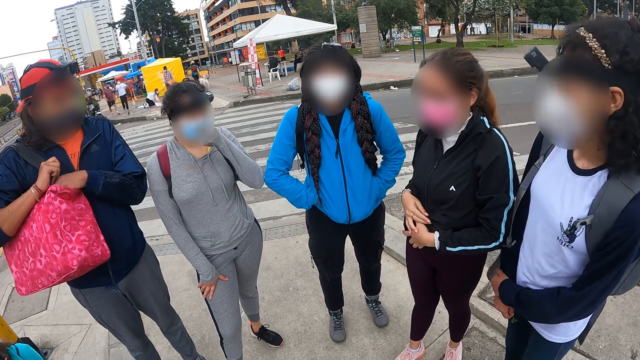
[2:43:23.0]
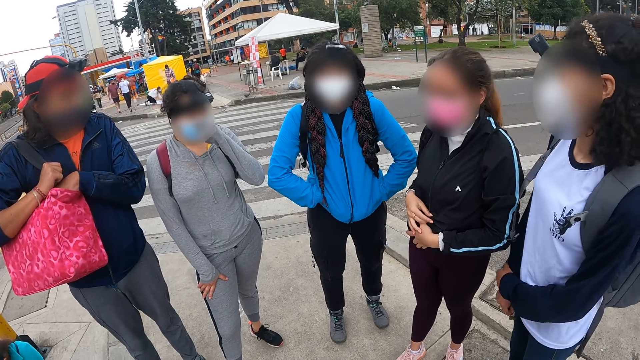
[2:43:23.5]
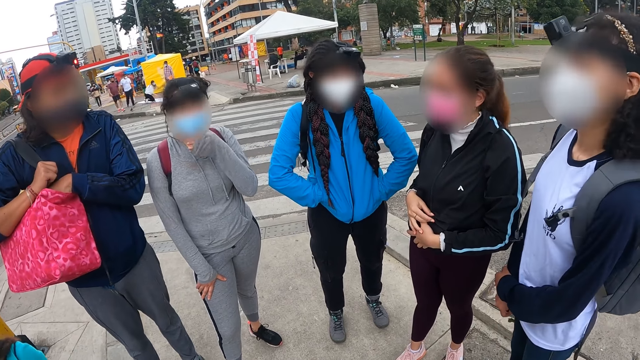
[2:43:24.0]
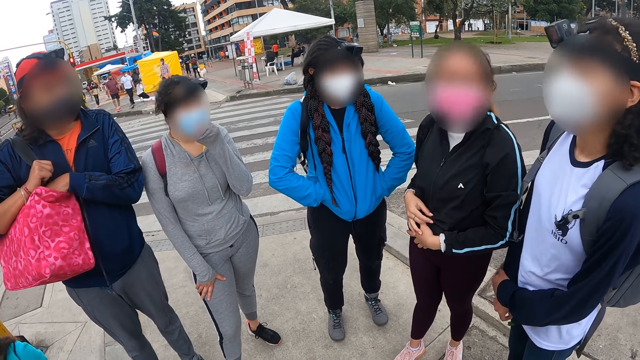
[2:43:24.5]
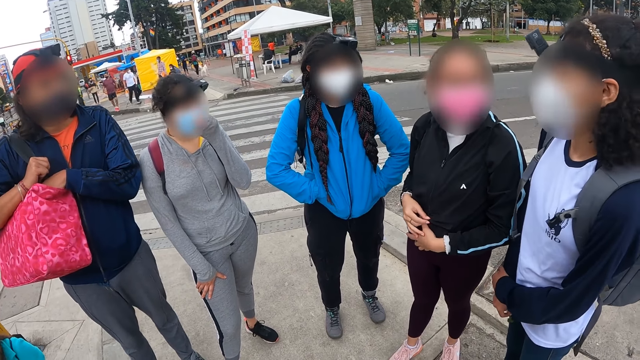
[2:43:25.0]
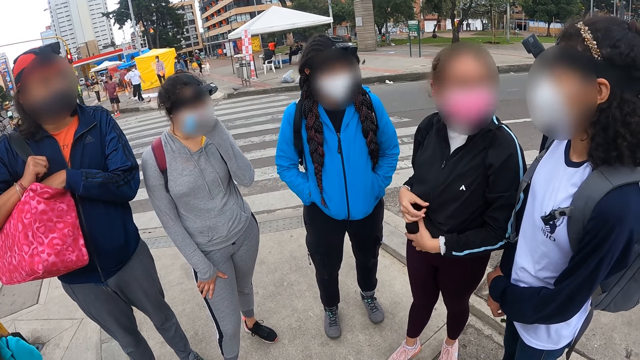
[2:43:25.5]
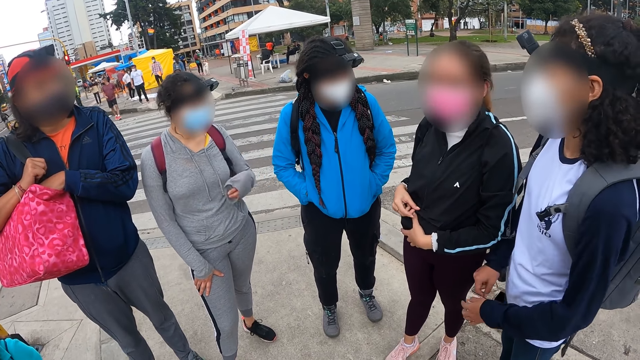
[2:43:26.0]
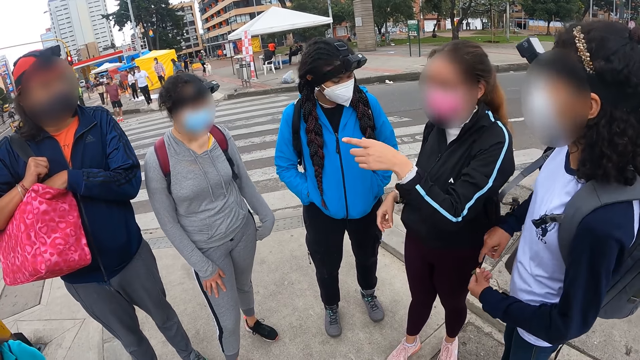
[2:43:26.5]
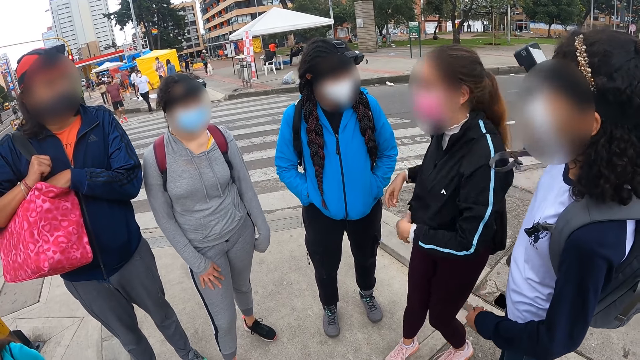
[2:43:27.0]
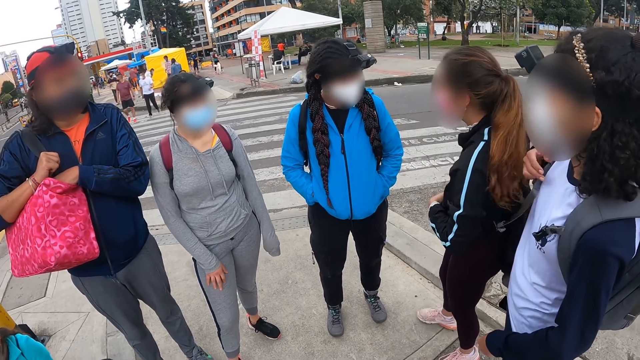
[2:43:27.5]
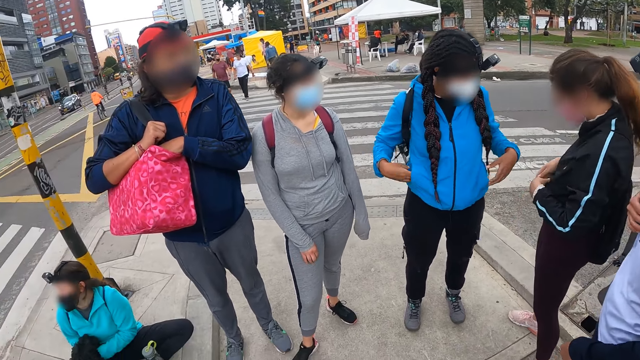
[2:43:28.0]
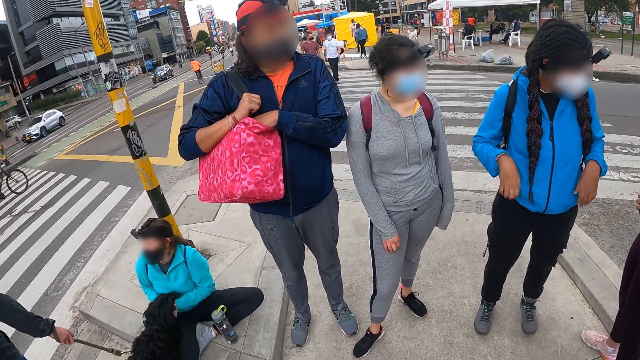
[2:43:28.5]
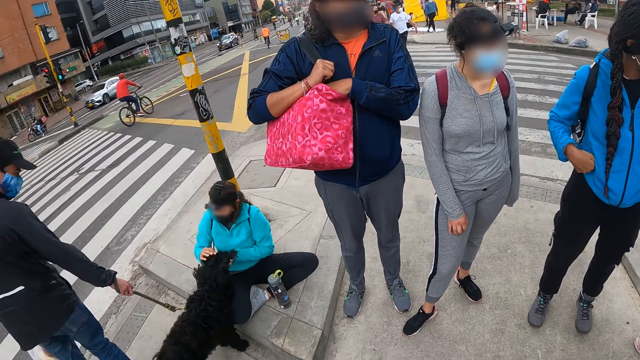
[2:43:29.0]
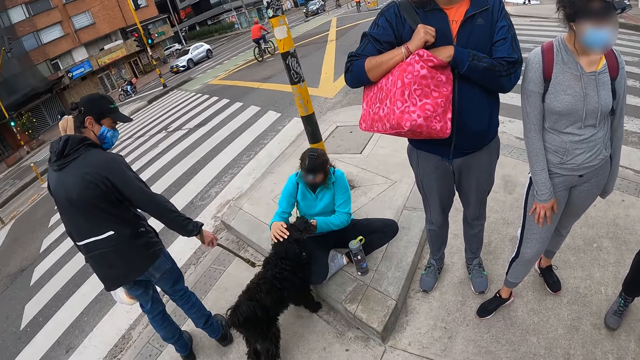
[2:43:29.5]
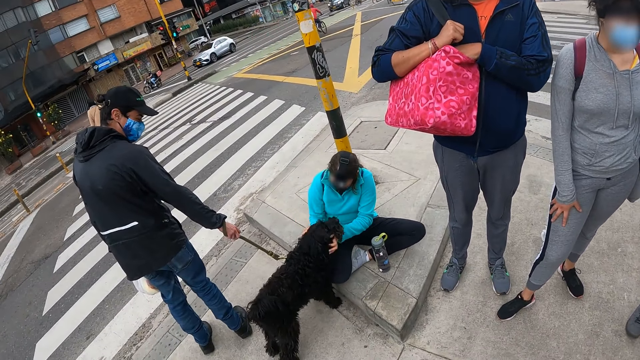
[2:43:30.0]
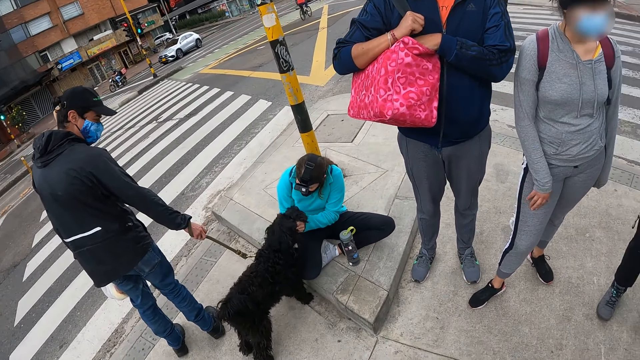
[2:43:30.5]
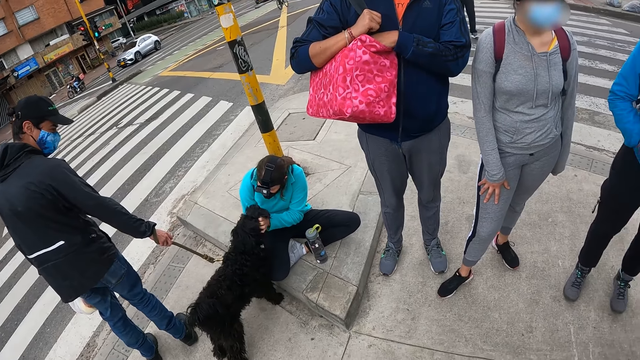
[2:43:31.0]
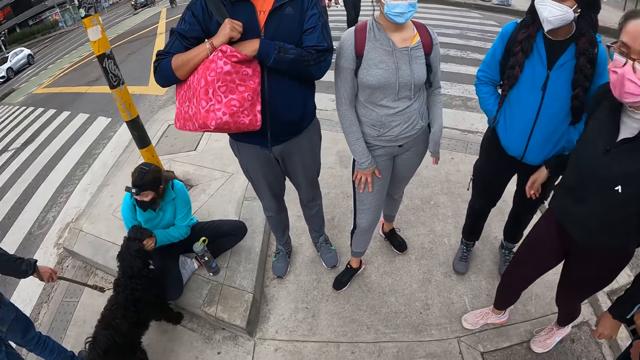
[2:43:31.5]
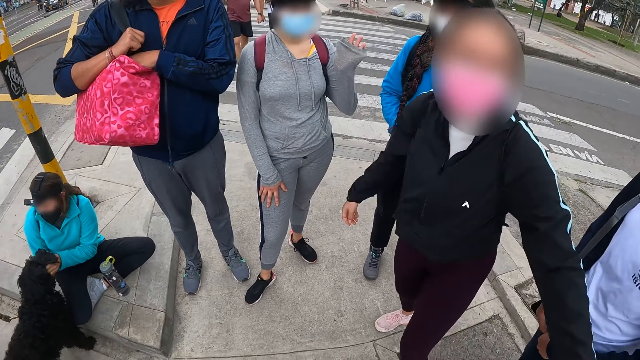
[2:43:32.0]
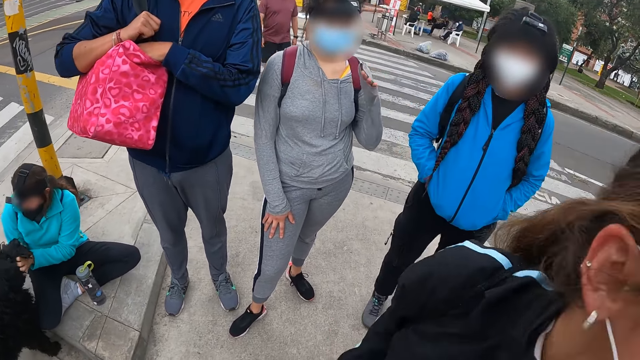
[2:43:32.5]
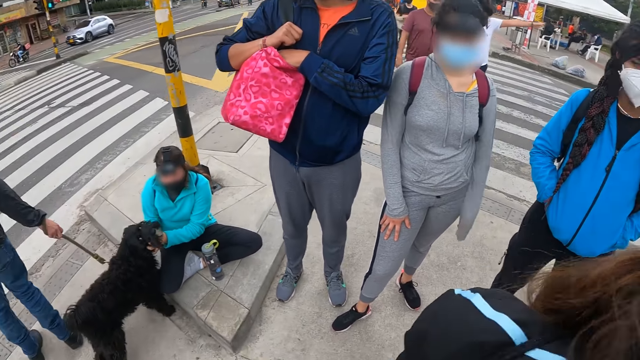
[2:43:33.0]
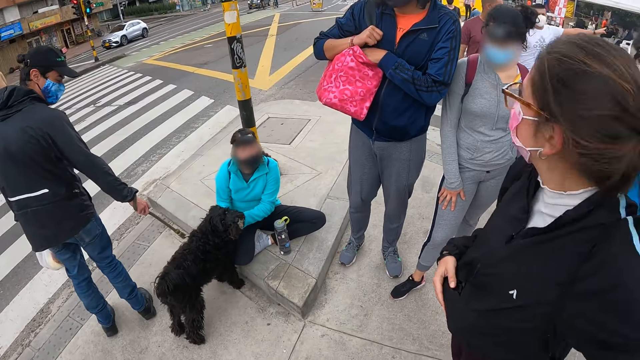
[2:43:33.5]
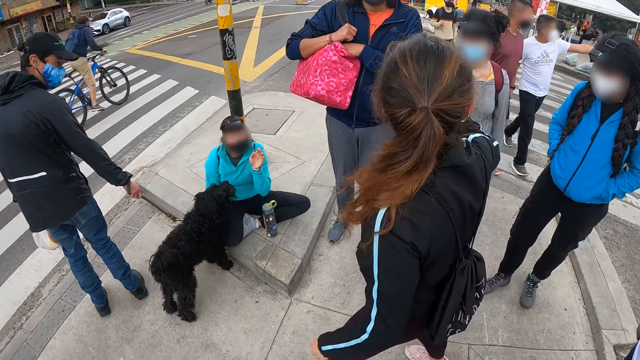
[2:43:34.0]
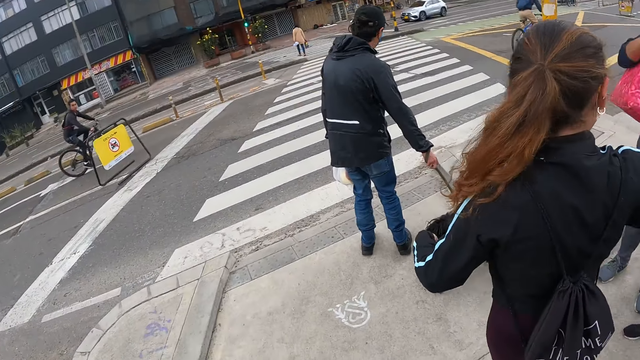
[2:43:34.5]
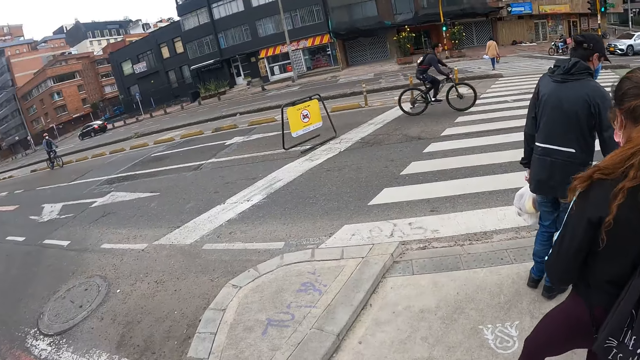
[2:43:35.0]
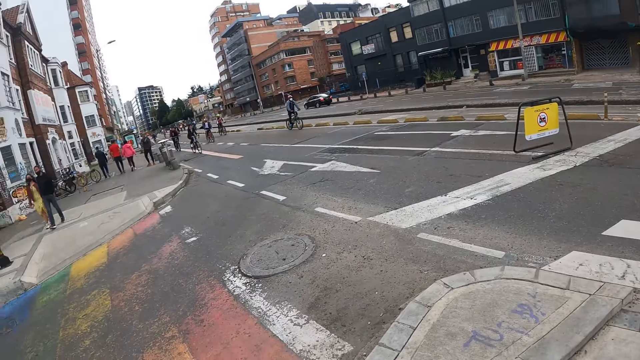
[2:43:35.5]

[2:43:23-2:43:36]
A woman puts her hand in the bag. Another woman interacts with a dog. The first woman moves forward. A third woman hugs the camera wearer.

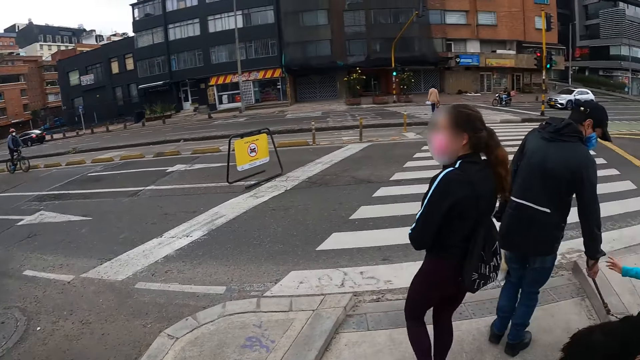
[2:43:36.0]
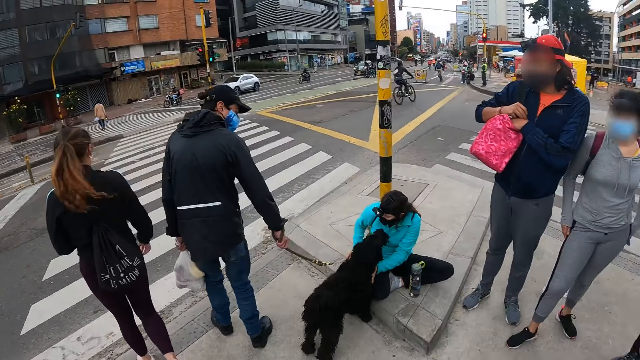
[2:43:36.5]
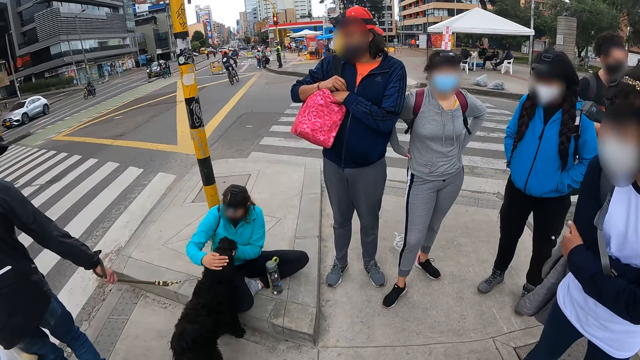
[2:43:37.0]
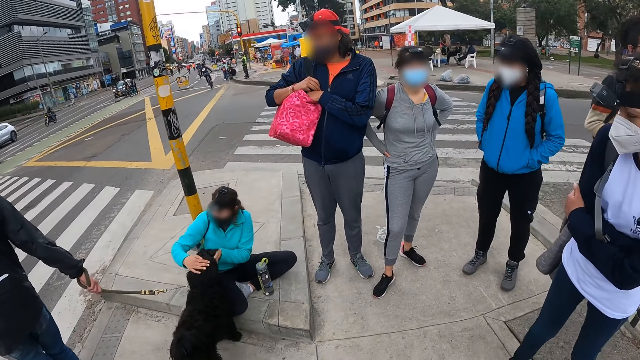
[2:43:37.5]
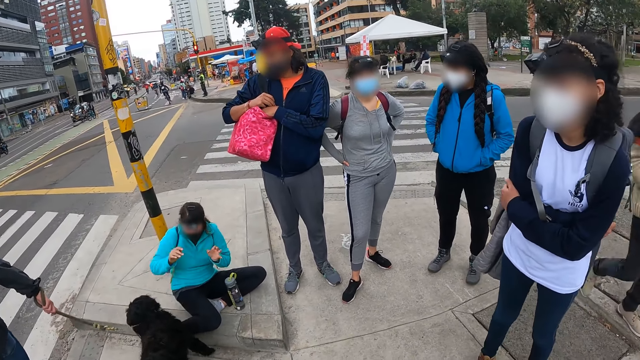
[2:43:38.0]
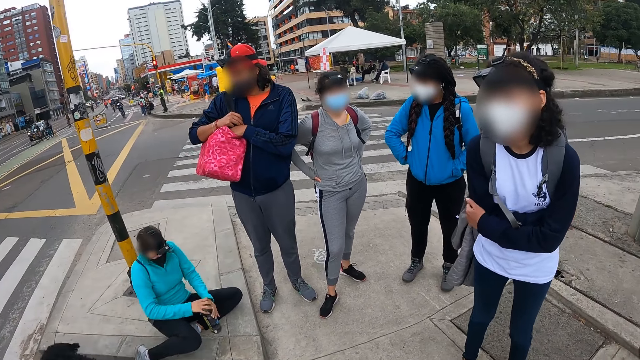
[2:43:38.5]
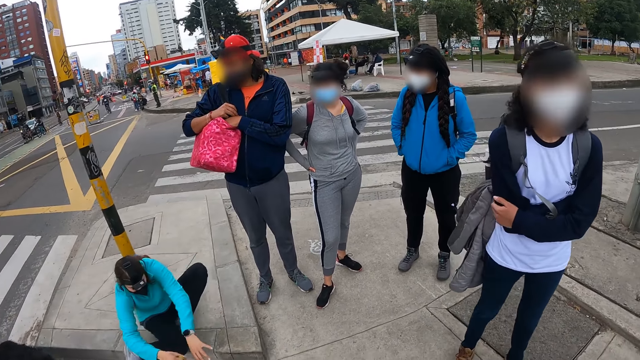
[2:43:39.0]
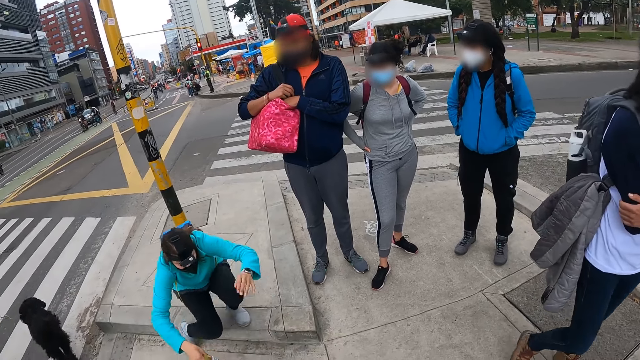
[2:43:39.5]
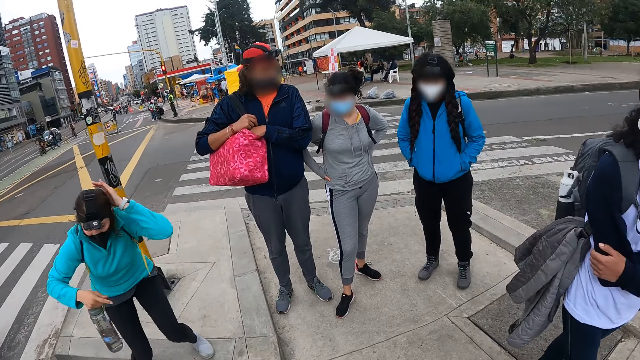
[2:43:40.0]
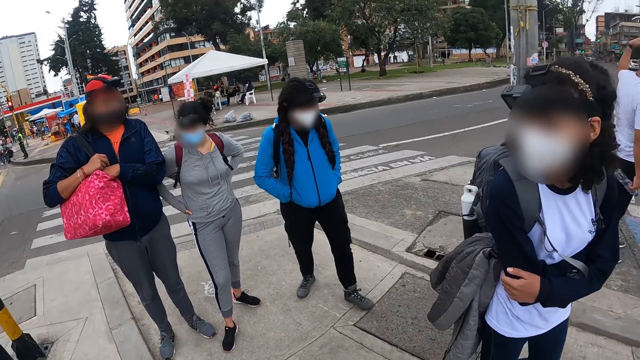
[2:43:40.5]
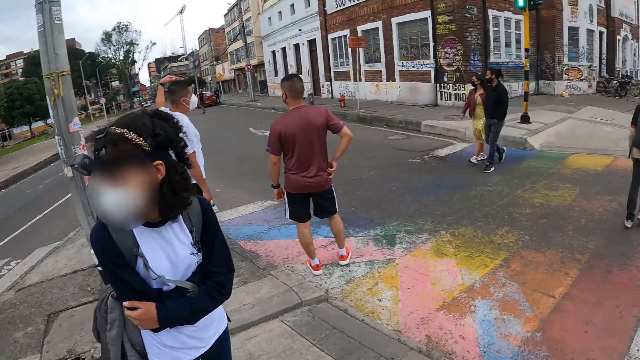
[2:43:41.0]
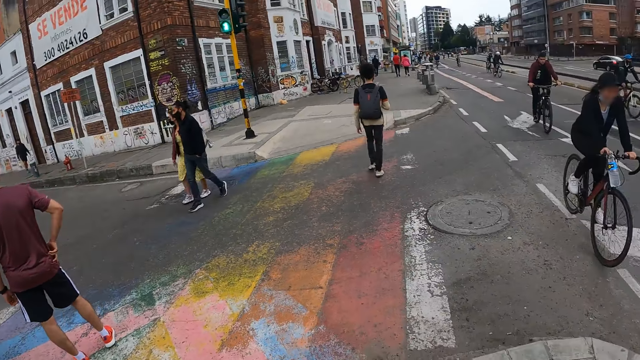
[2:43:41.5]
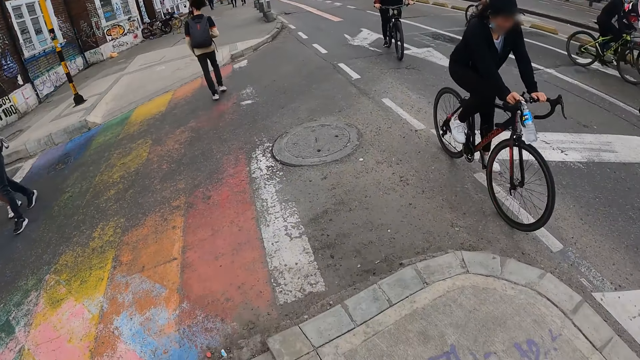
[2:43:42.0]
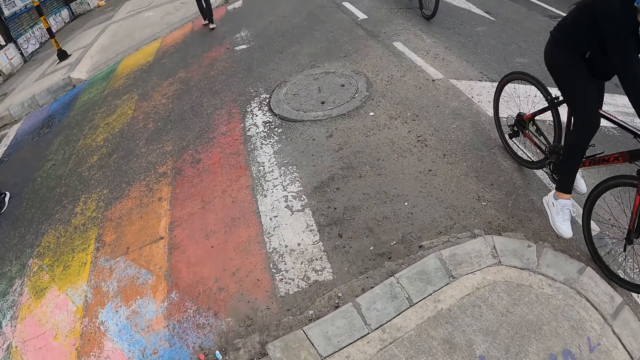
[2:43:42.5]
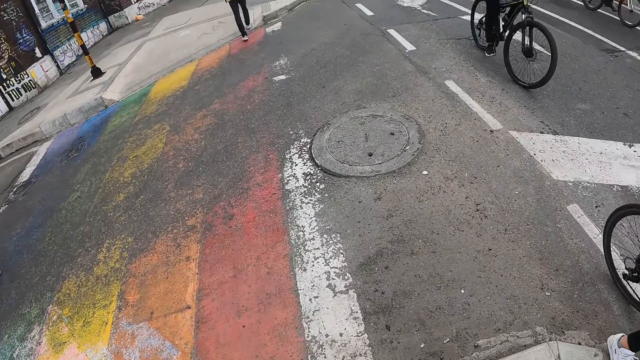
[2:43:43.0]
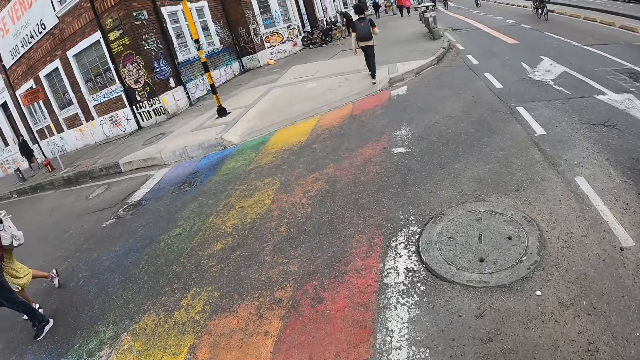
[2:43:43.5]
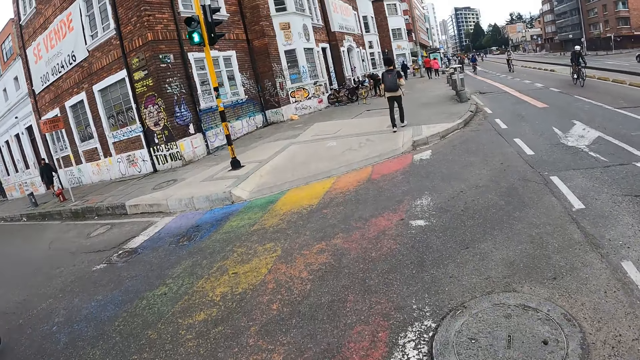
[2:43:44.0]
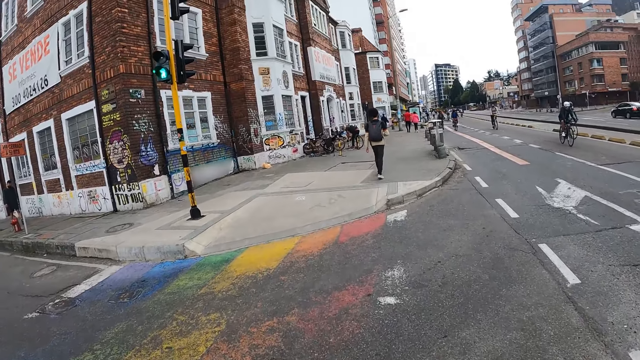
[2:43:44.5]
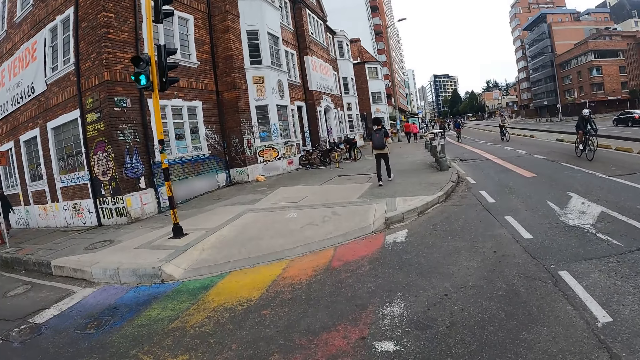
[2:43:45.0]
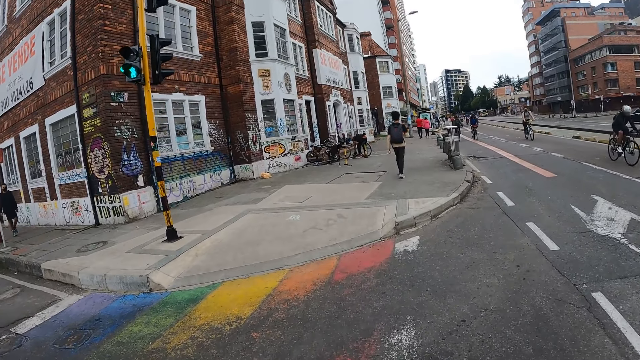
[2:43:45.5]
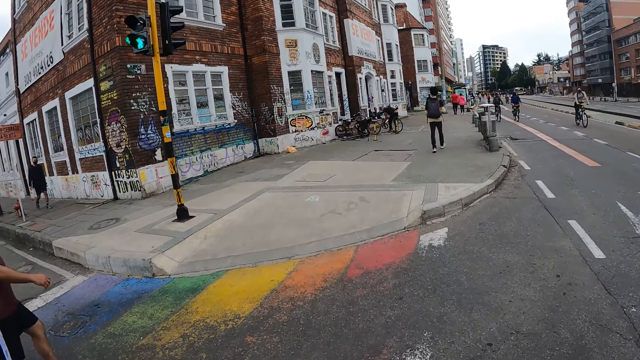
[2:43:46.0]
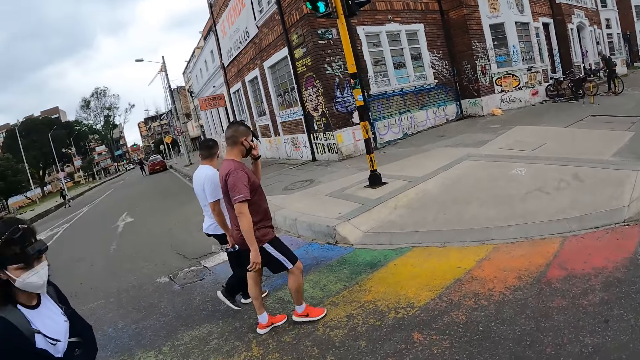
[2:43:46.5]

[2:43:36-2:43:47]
A woman walks a few steps. Another woman converses with a man. The other woman picks up a bottle from the floor with her hands, stands up from the floor, and touches her head with her left hand. The camera wearer looks around and walks on the road.
